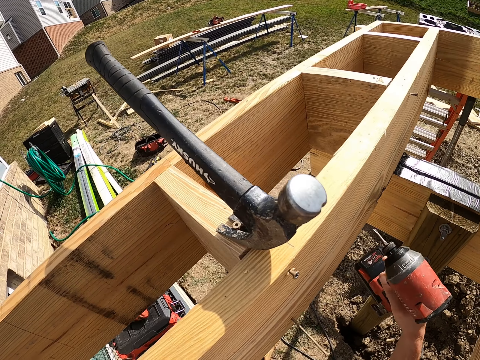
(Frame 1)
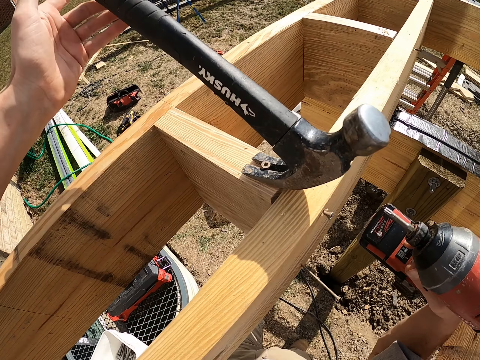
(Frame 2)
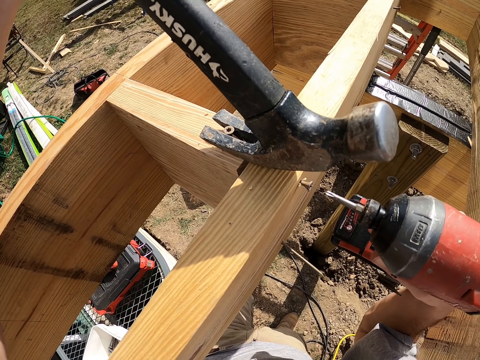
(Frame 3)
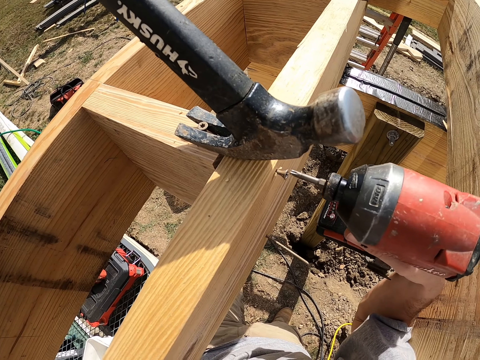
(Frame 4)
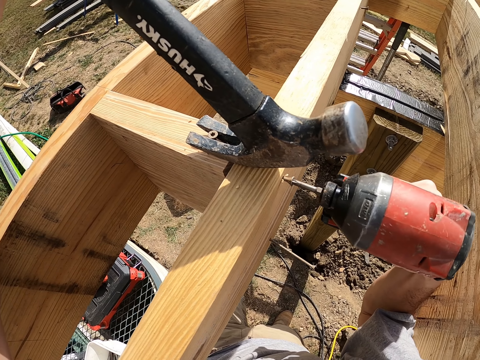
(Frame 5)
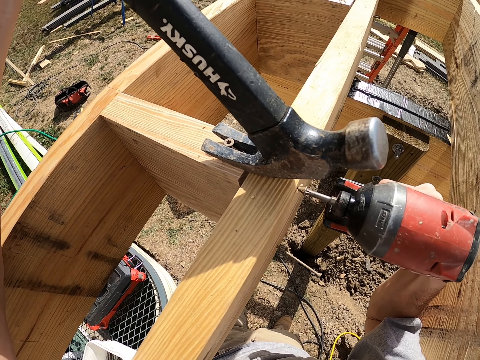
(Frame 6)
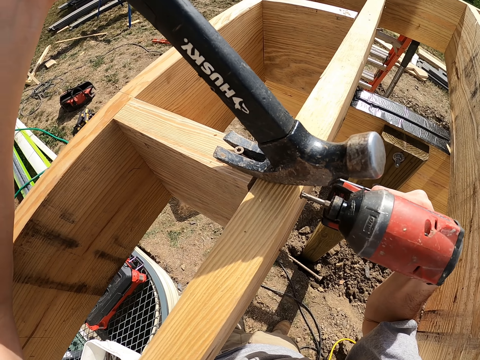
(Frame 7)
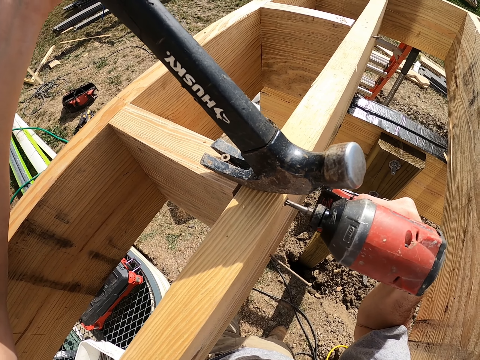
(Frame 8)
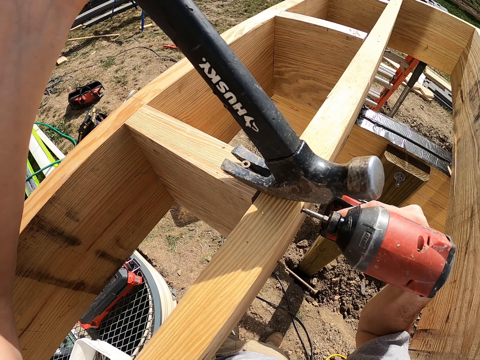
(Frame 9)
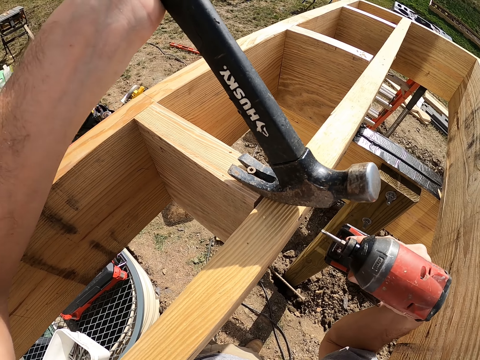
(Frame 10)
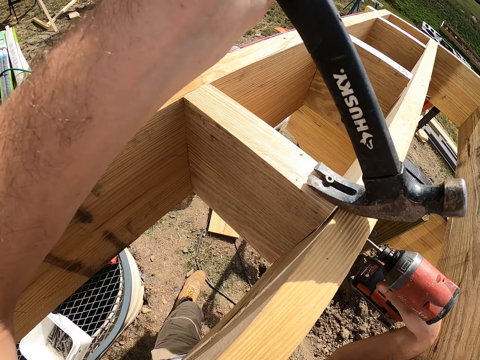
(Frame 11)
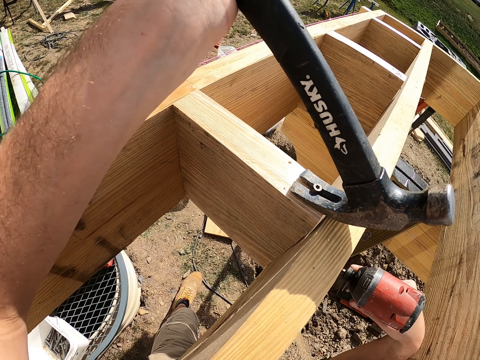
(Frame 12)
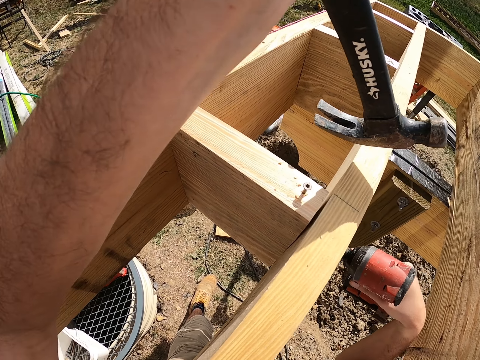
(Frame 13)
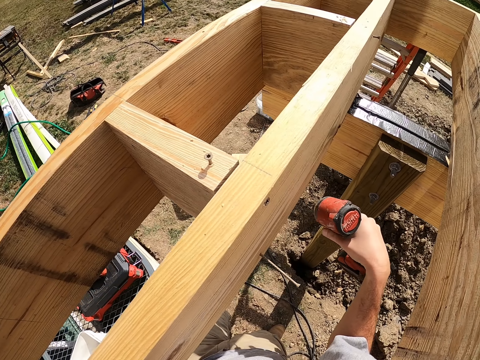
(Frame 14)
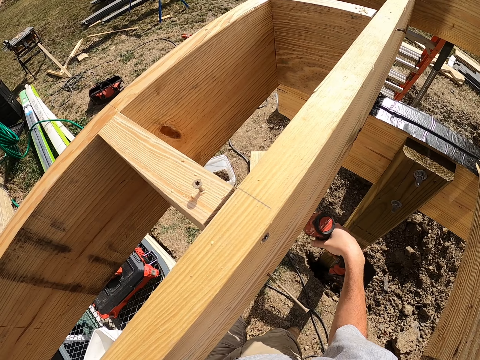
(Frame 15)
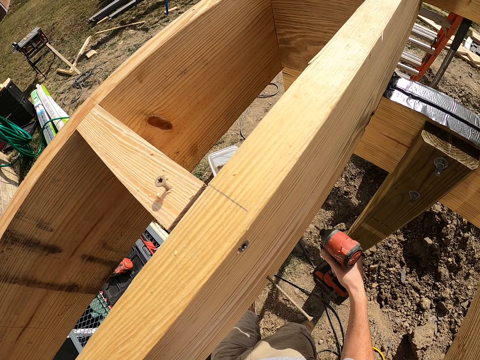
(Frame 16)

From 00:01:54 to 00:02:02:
The camera wearer drives in the nails using the hand drill.

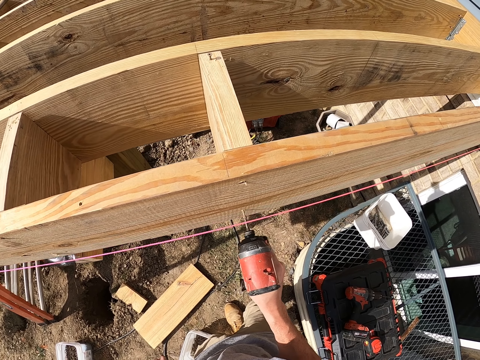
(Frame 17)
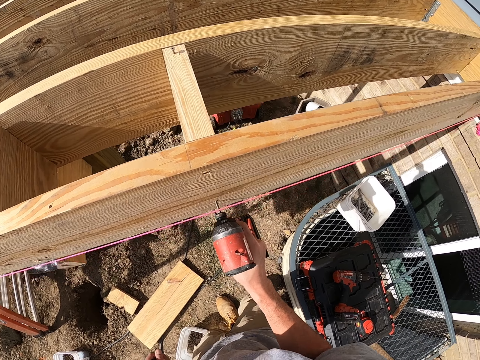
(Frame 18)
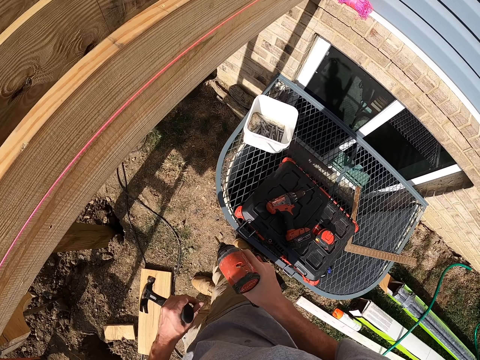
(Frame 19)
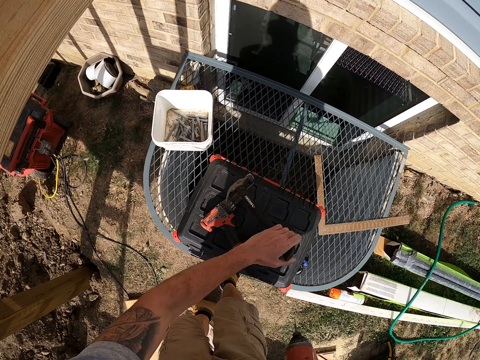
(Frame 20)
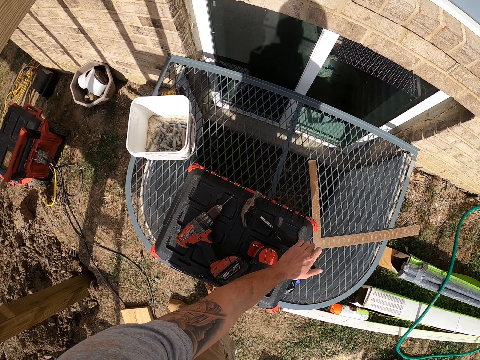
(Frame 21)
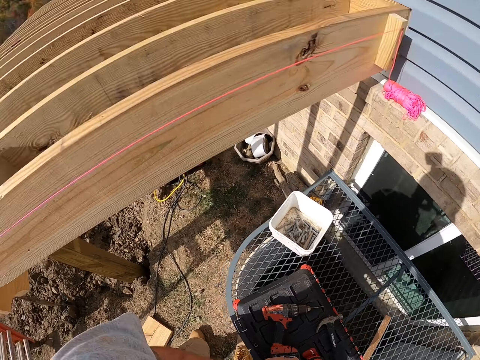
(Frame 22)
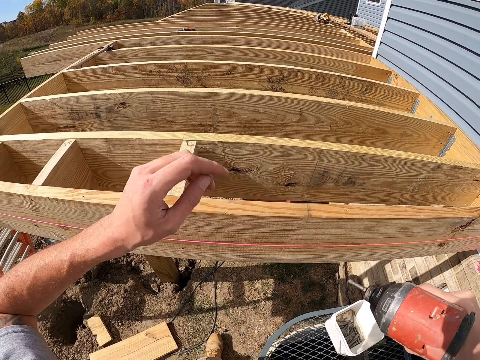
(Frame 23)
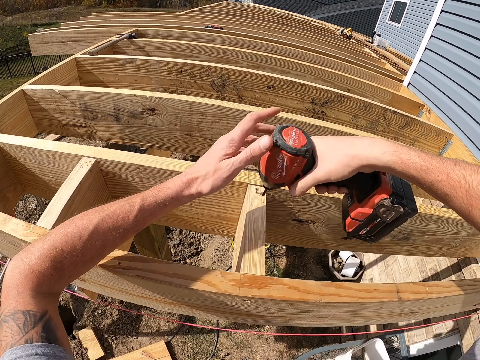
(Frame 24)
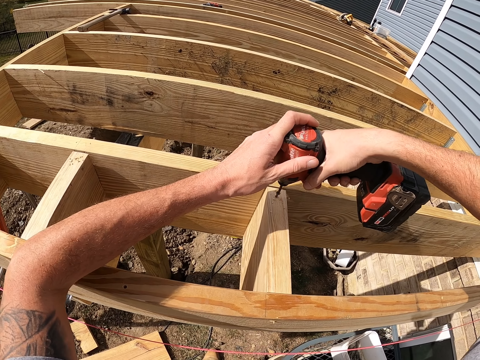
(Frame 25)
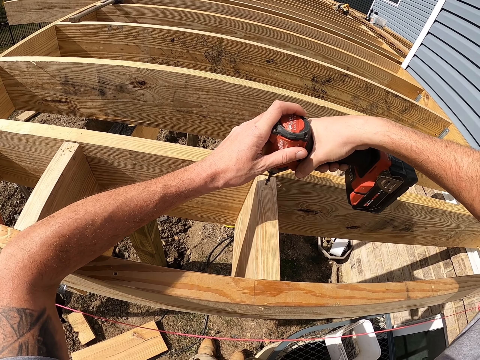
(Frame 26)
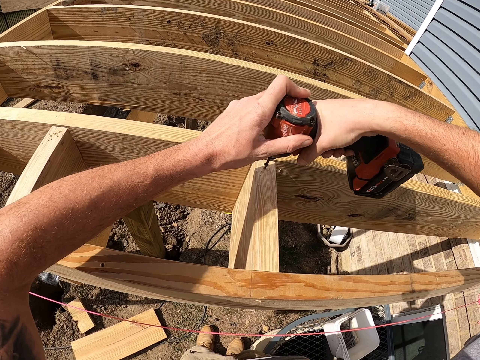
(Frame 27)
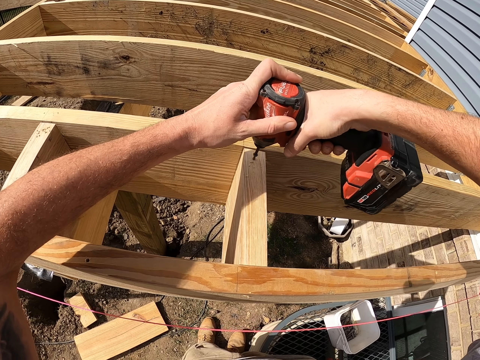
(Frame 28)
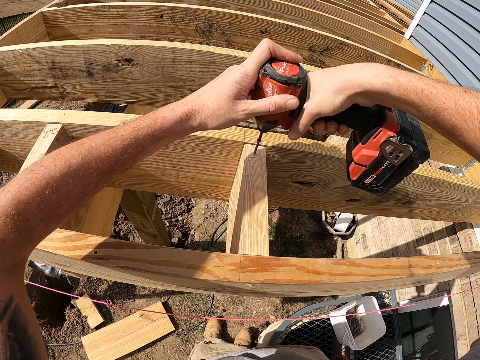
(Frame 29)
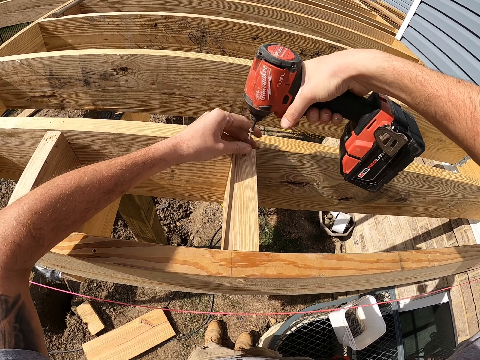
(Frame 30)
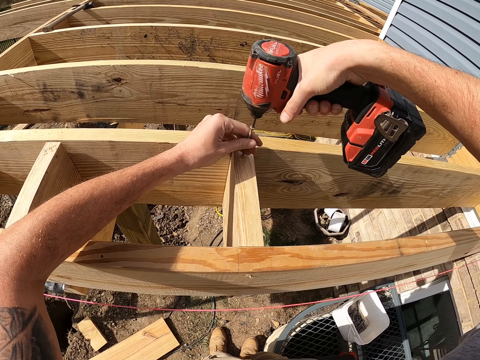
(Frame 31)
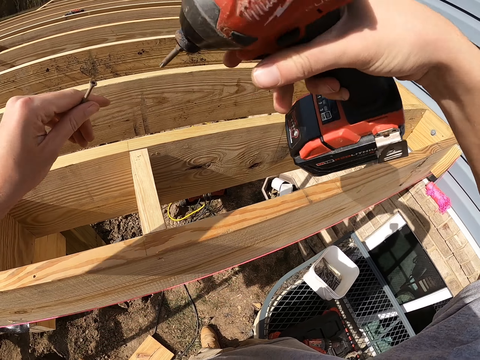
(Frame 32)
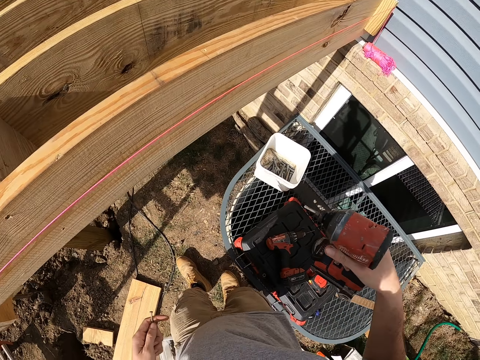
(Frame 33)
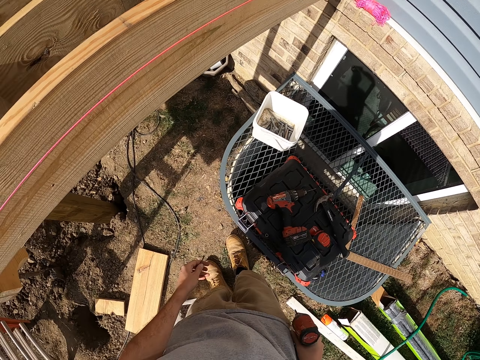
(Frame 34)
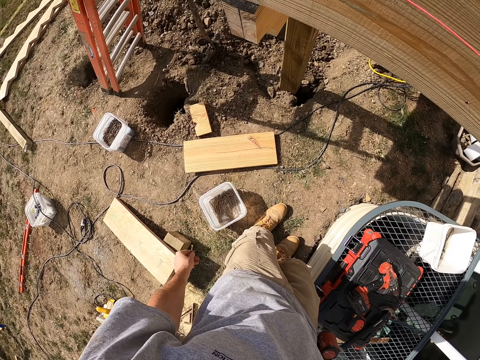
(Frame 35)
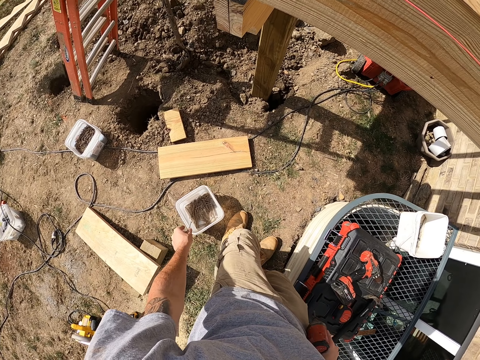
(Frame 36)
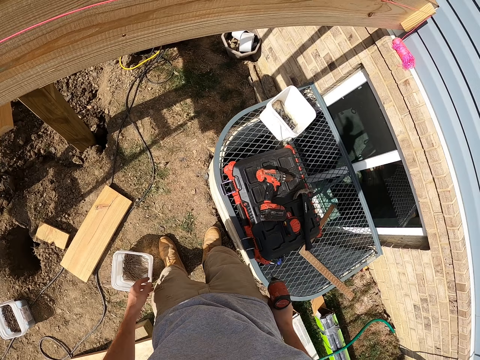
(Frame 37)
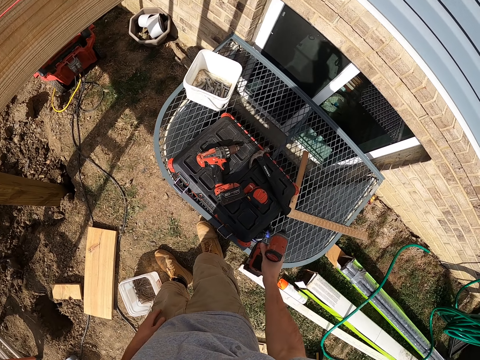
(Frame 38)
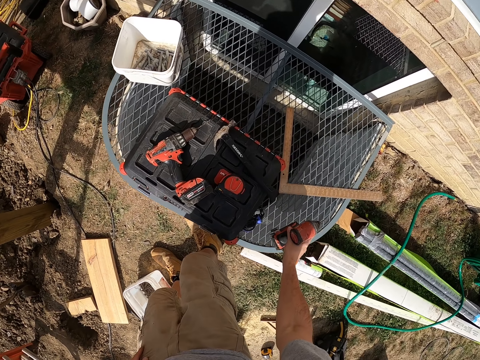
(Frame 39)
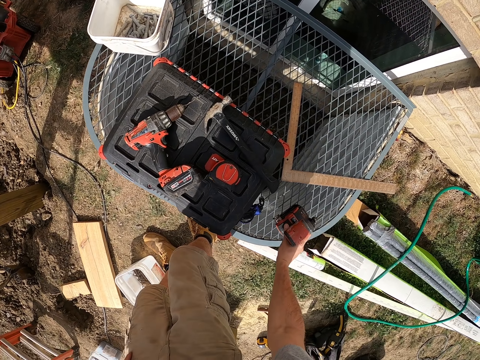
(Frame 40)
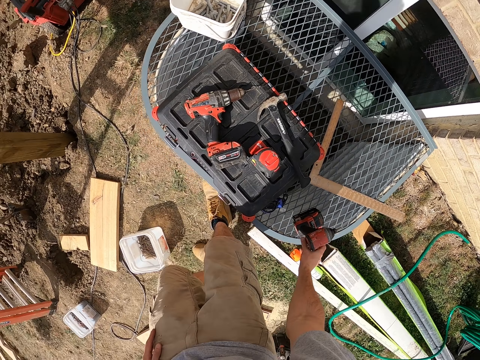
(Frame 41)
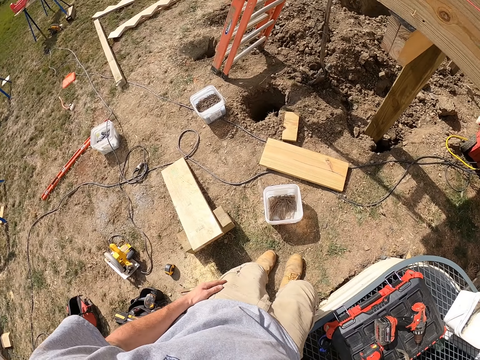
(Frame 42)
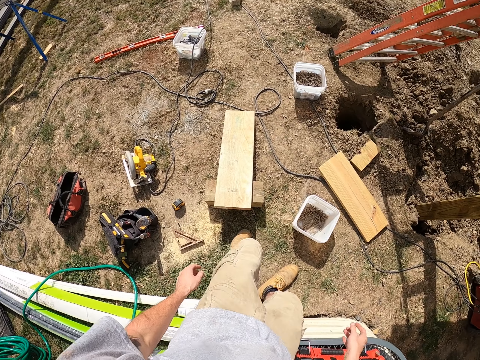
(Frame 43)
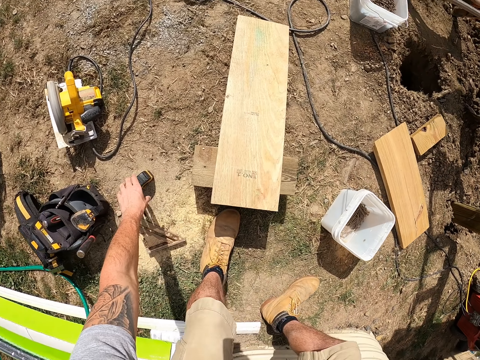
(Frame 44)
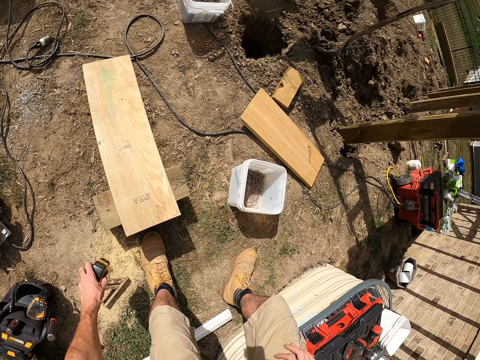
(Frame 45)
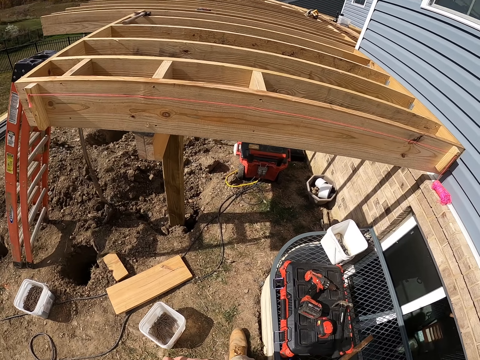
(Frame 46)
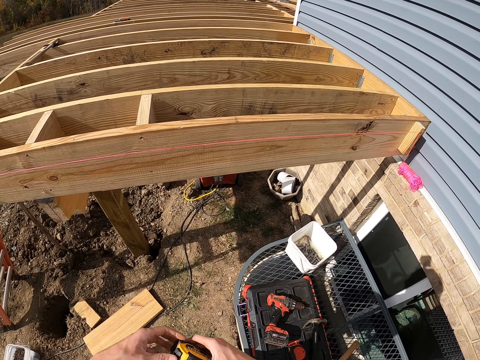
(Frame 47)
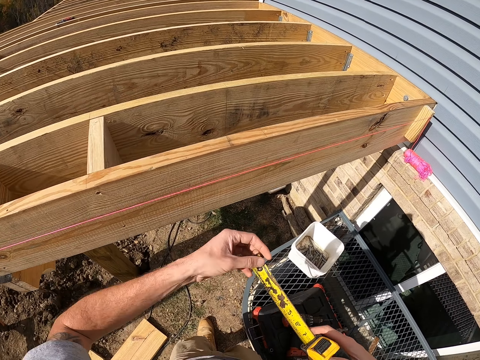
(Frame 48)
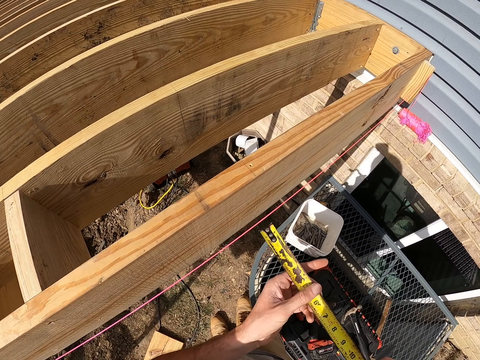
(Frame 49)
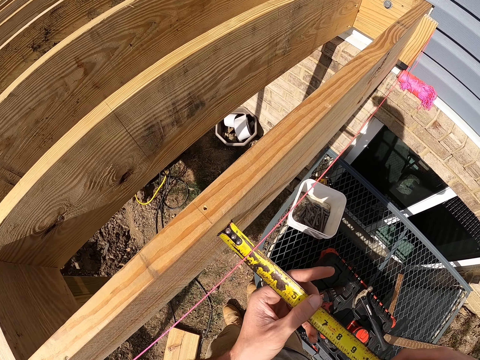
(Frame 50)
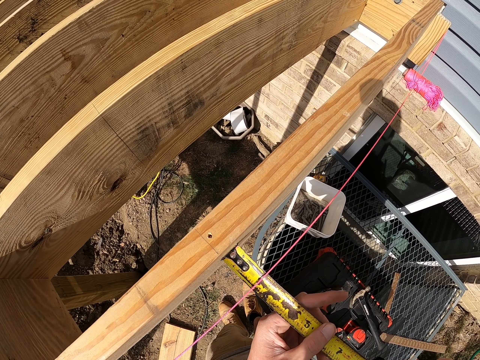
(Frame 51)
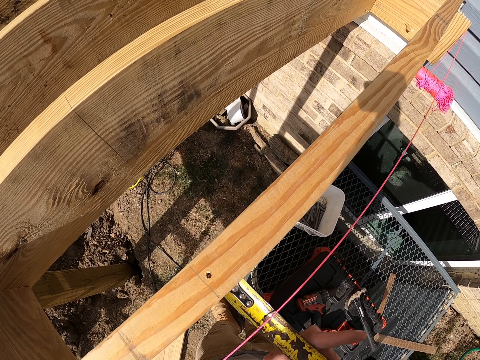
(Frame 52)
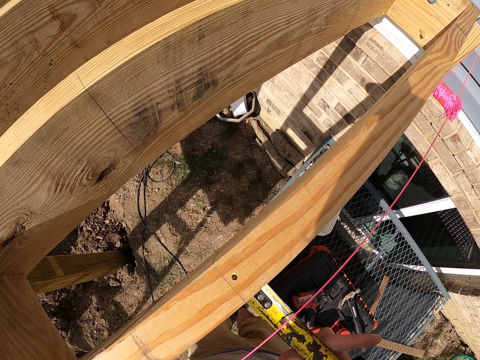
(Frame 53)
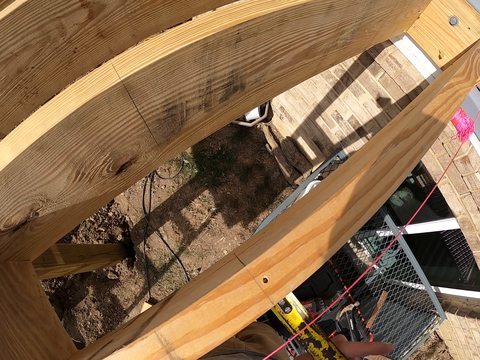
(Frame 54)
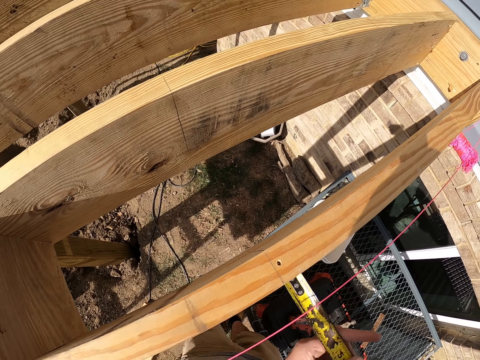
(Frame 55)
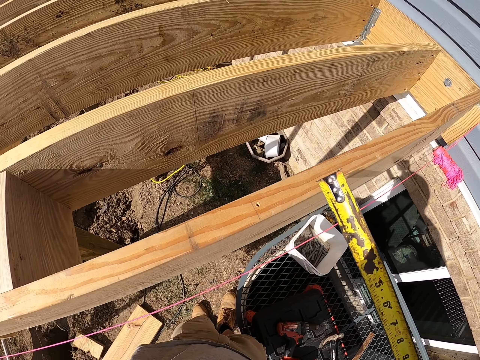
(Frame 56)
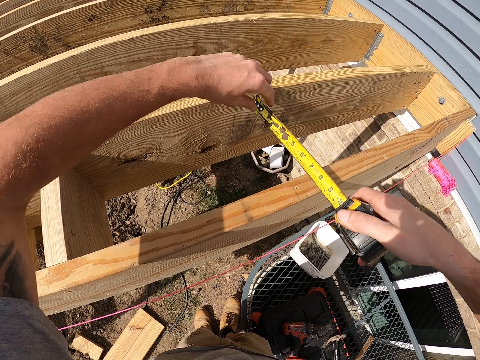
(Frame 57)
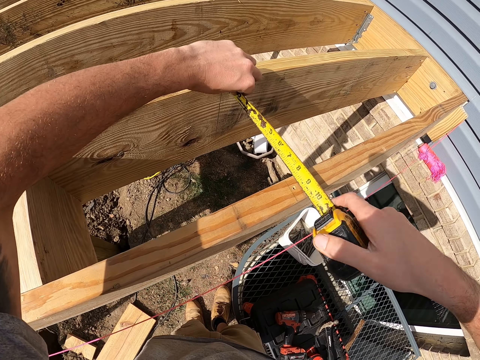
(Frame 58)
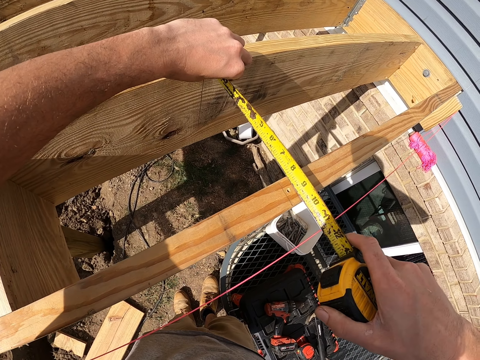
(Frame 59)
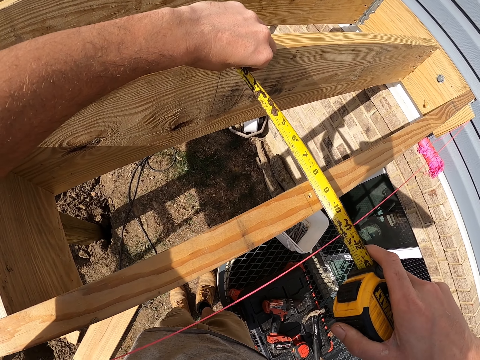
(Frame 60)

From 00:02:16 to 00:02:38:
The camera wearer inserts the hammer into the tool box. They drive in the nail using the hand drill. They look around. They put the hand drill on something. They pick up a tape measure. They measure the woods using the tape measure.
